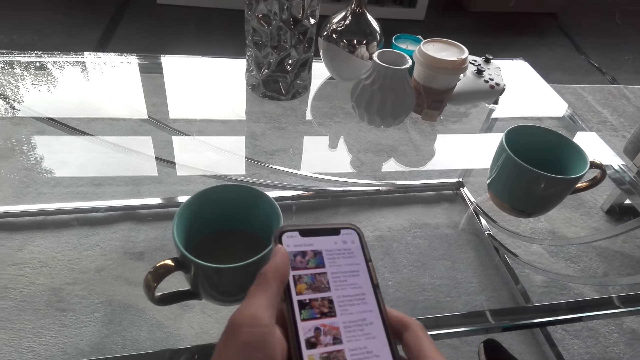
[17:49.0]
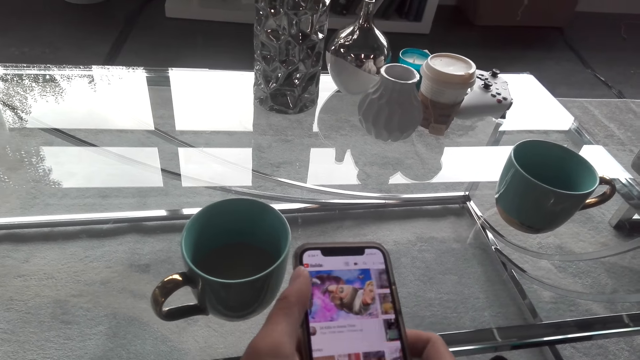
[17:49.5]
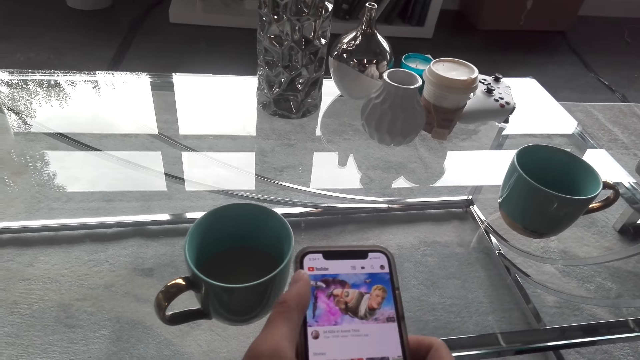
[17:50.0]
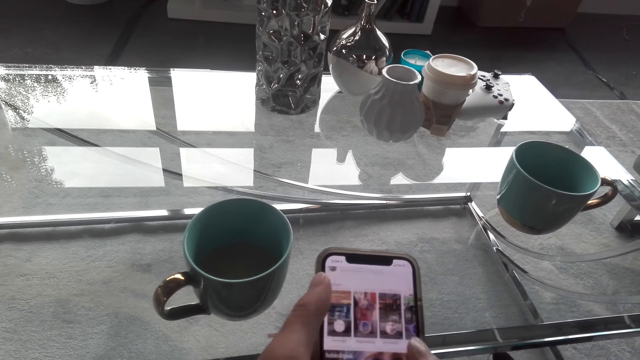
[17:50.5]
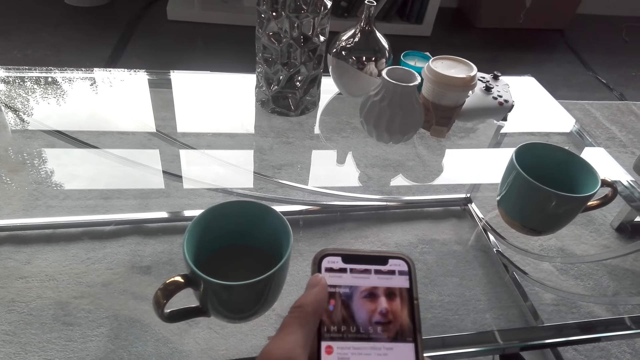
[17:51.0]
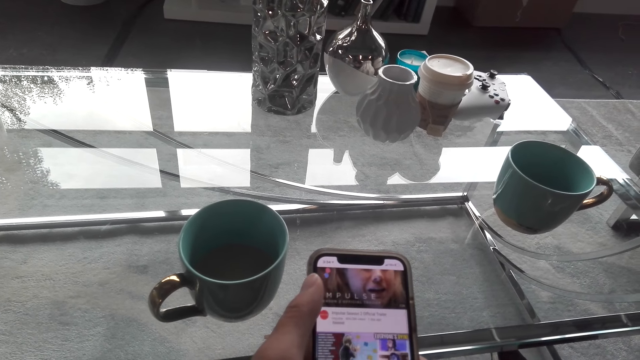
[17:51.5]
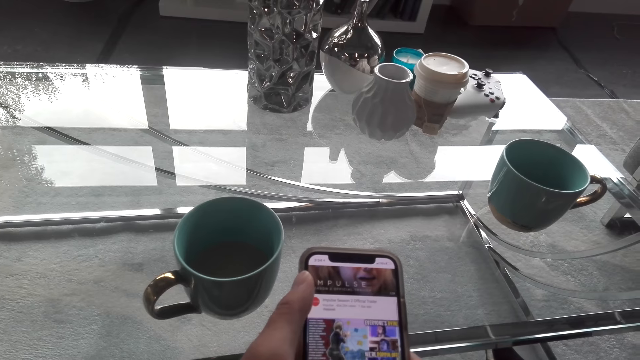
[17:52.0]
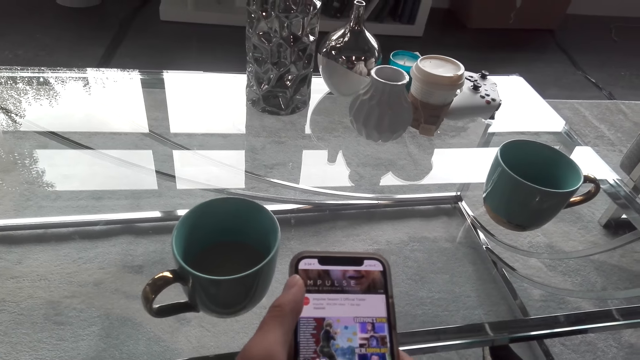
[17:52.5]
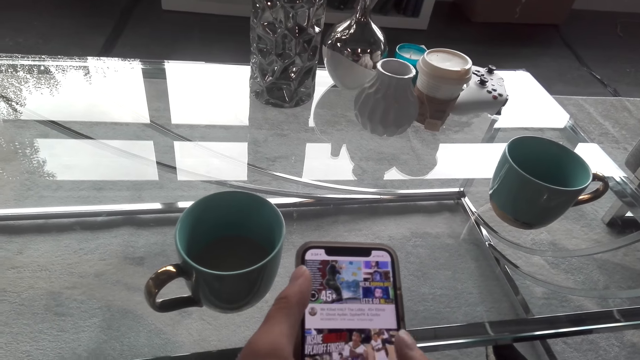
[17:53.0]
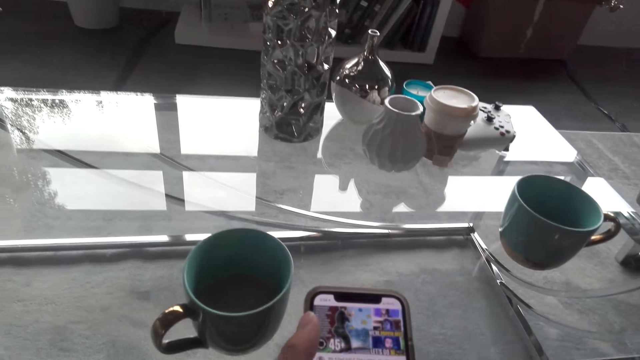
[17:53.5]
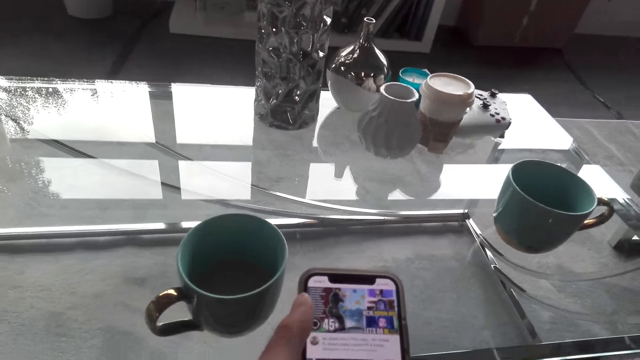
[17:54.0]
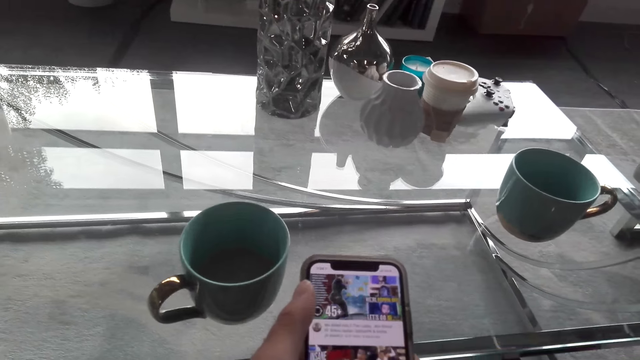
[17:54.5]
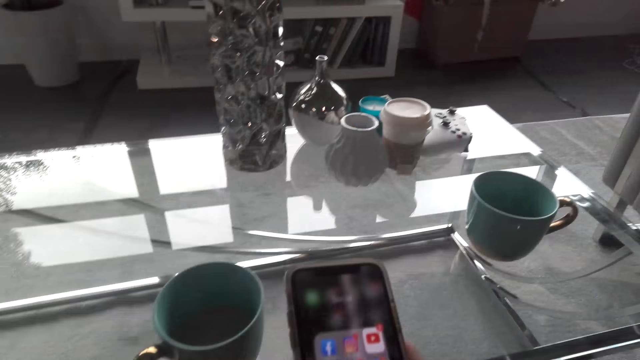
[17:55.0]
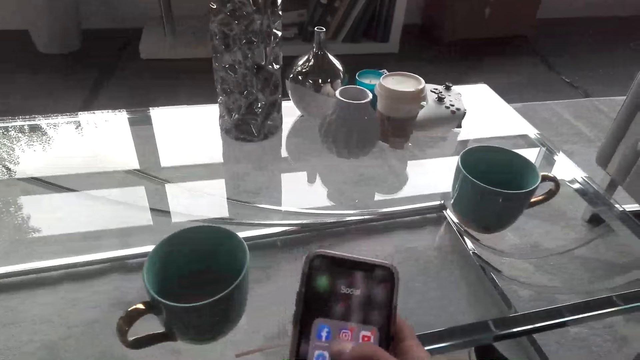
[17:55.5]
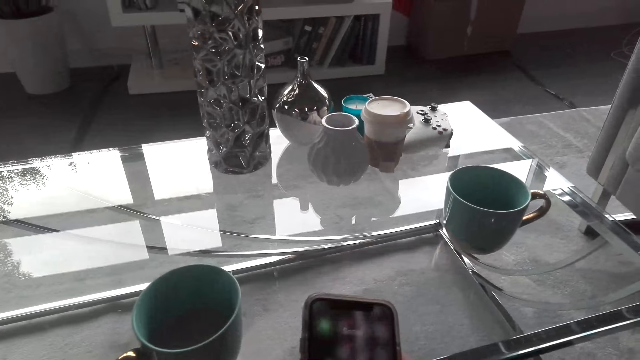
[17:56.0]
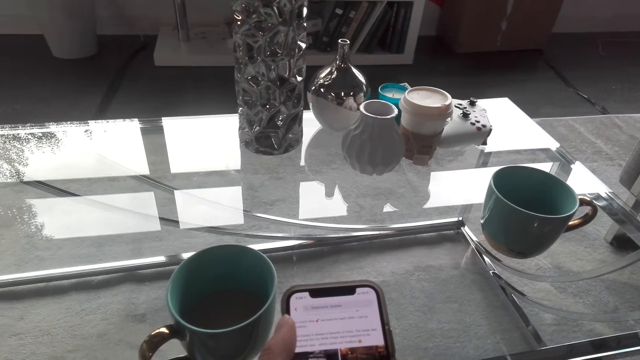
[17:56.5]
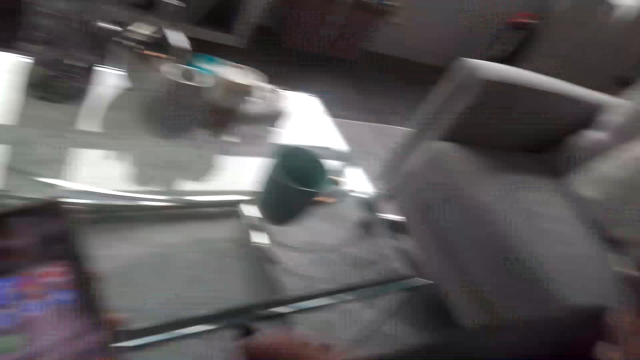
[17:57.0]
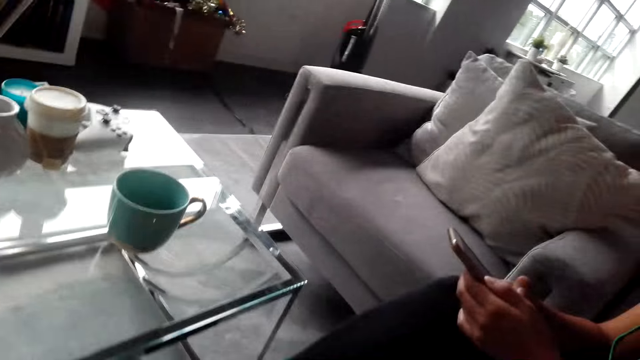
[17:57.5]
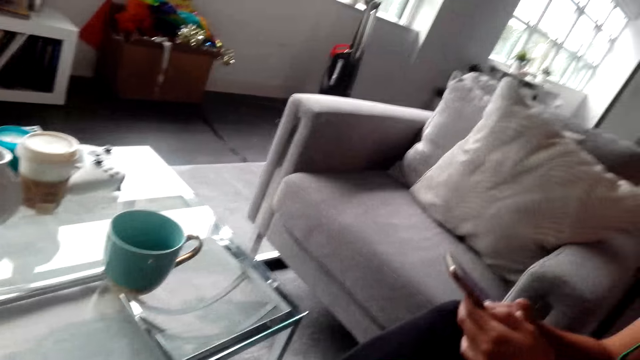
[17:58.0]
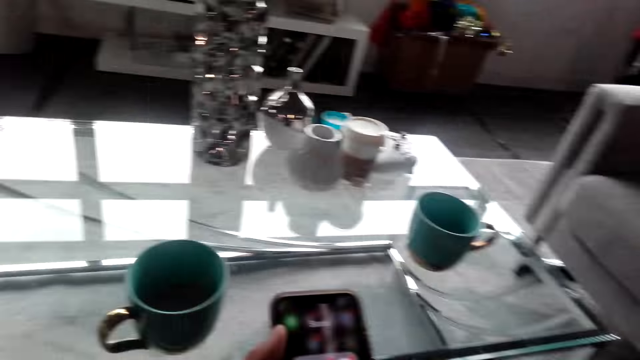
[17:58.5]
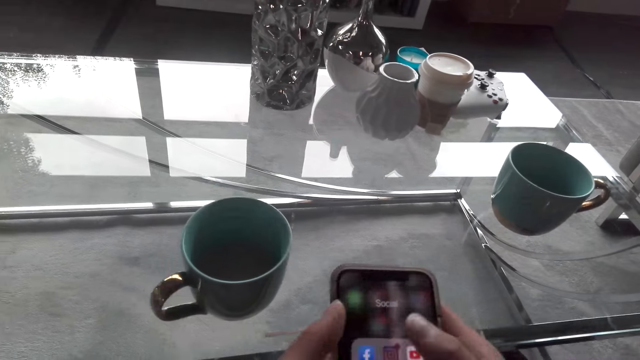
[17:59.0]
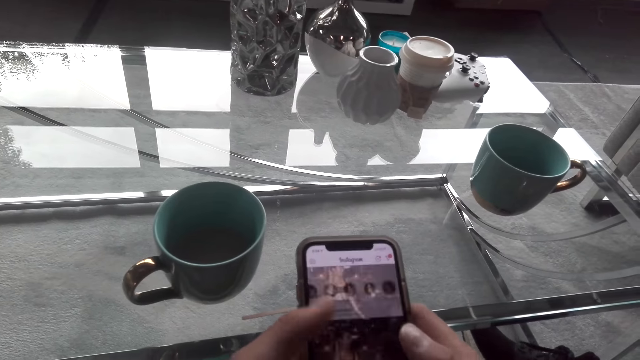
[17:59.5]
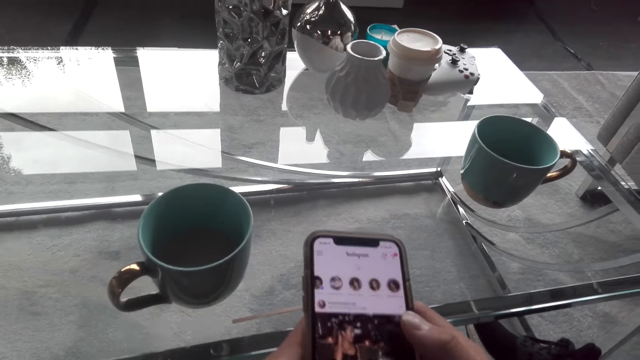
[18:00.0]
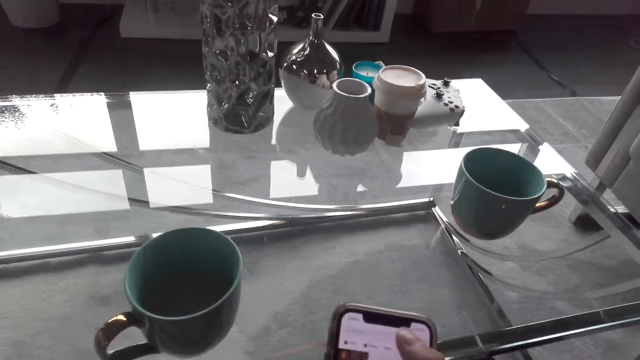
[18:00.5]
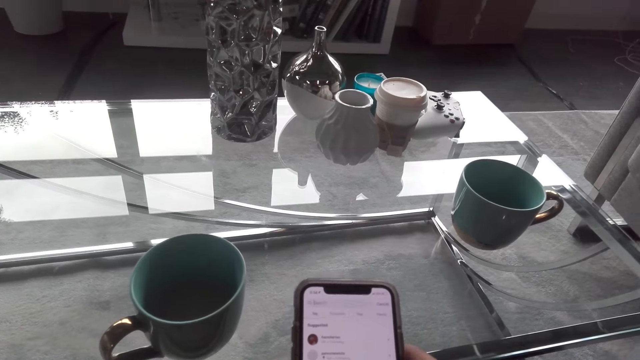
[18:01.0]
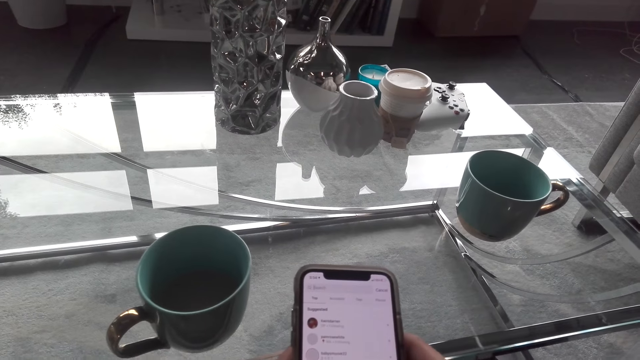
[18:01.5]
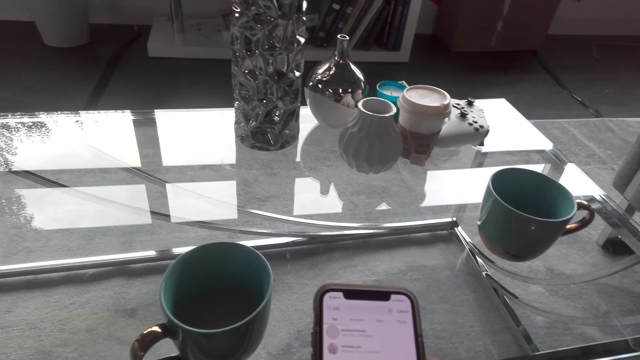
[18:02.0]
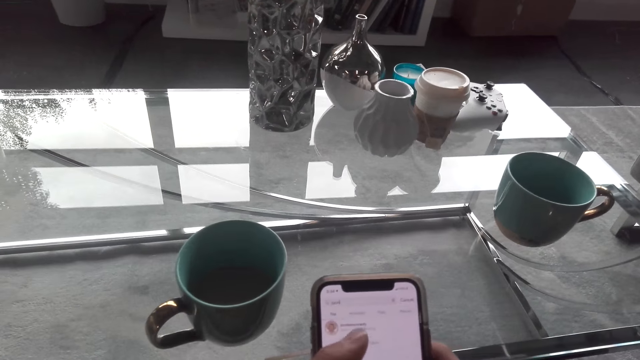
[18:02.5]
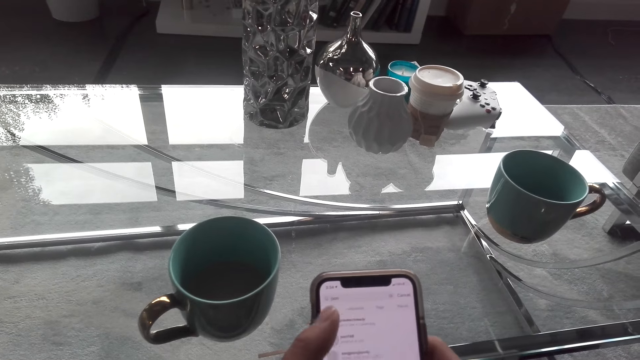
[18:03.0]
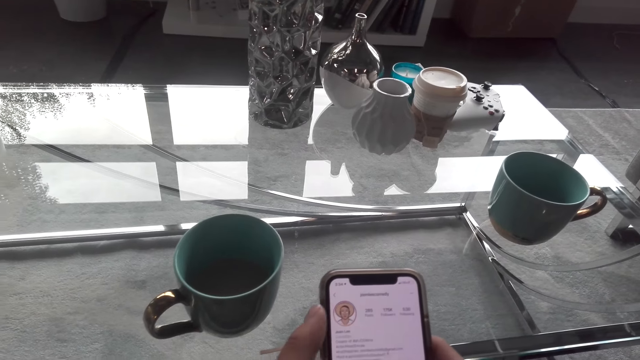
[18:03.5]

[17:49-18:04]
A lady uses the phone. The camera wearer looks around. They use the phone.

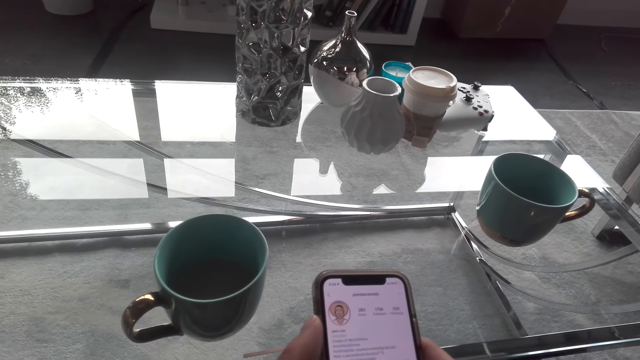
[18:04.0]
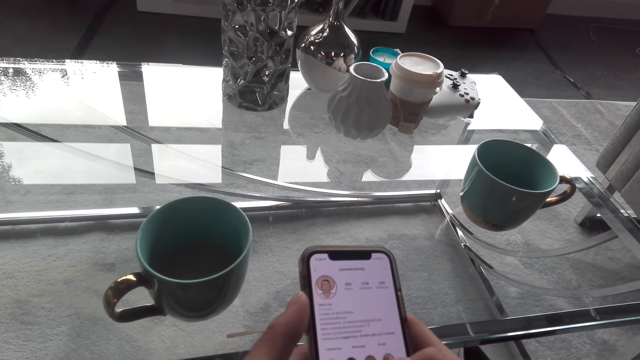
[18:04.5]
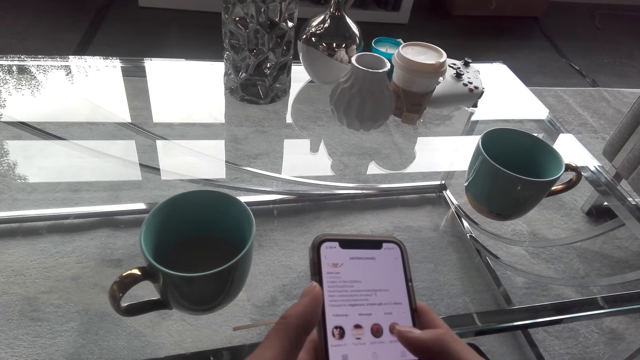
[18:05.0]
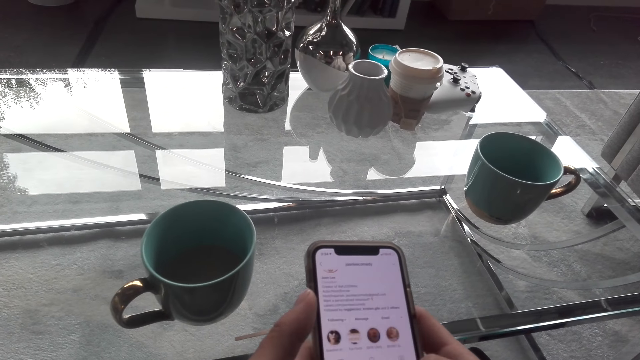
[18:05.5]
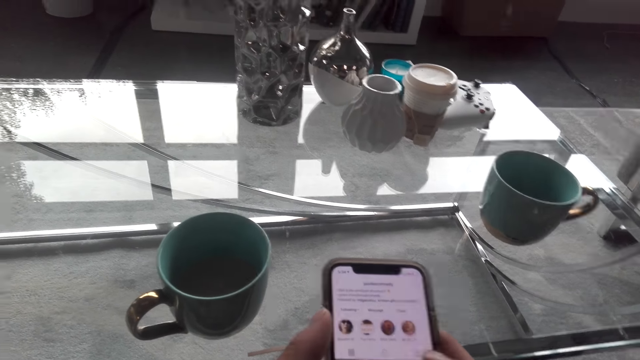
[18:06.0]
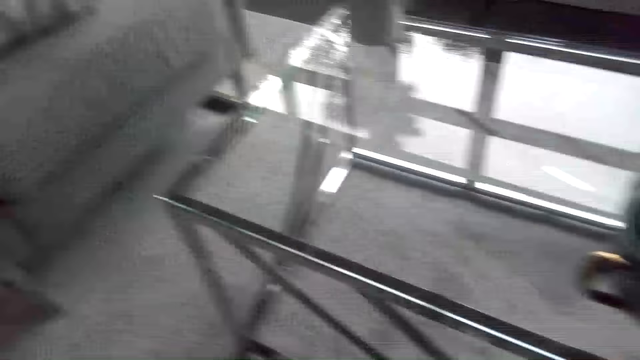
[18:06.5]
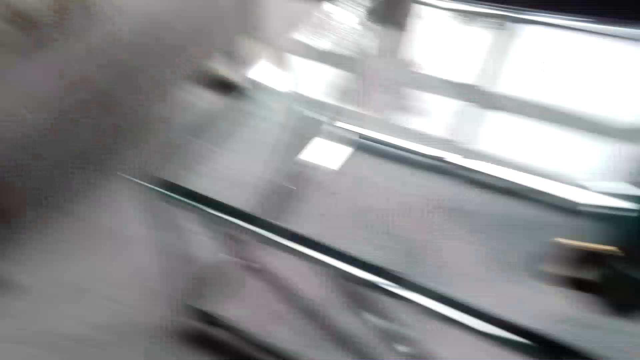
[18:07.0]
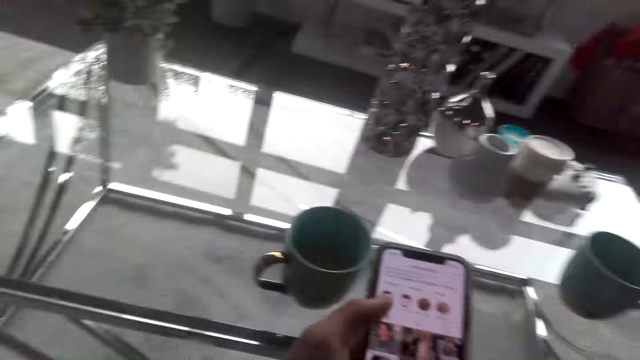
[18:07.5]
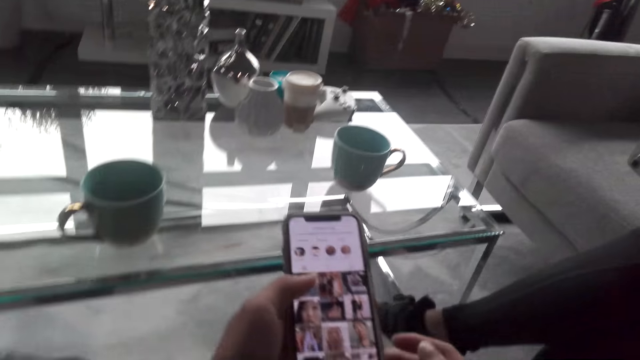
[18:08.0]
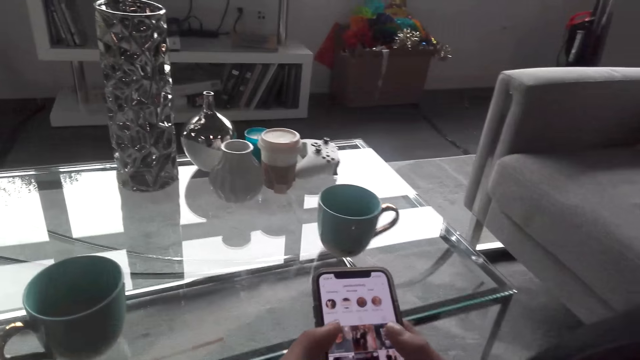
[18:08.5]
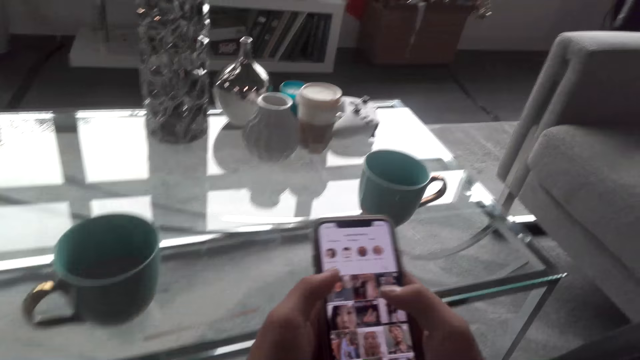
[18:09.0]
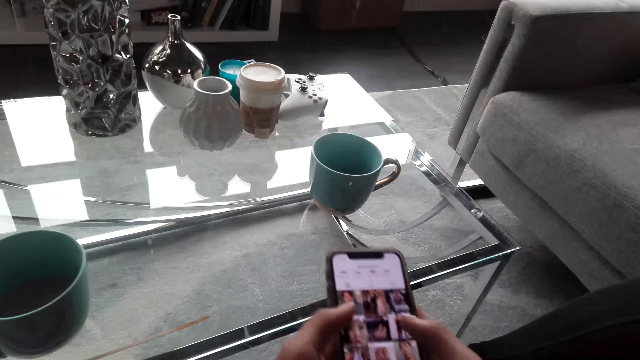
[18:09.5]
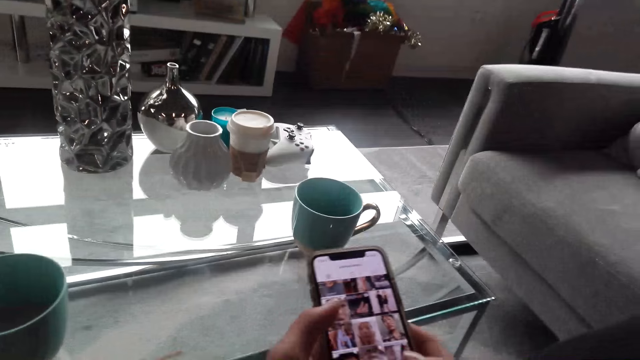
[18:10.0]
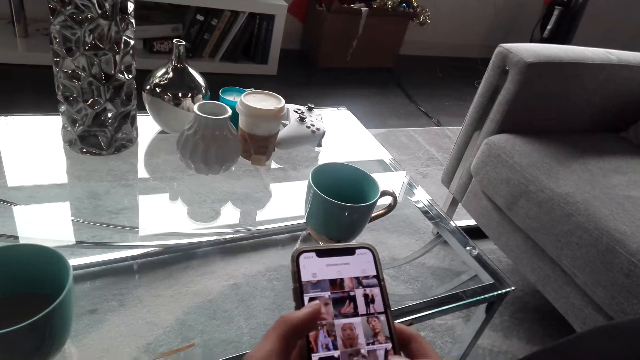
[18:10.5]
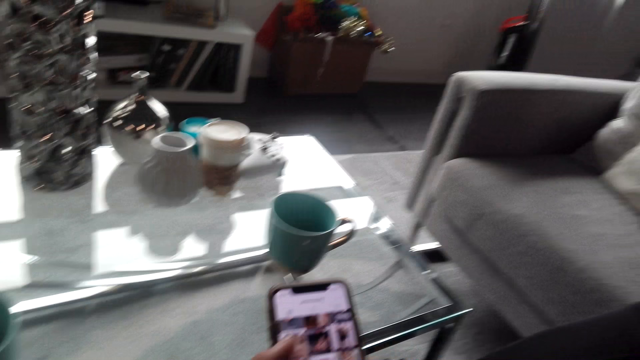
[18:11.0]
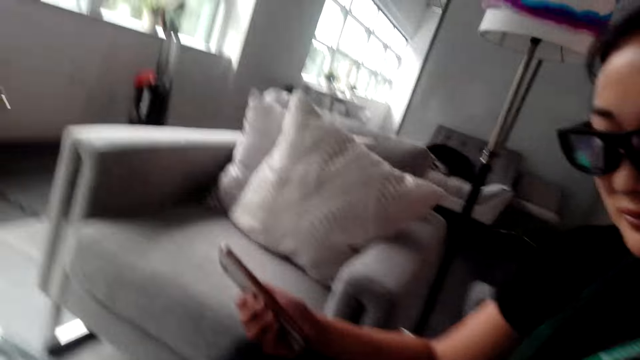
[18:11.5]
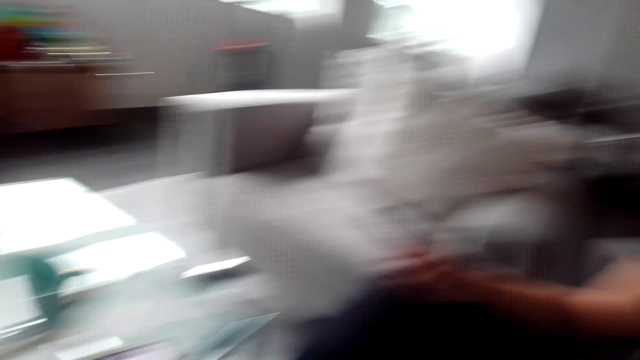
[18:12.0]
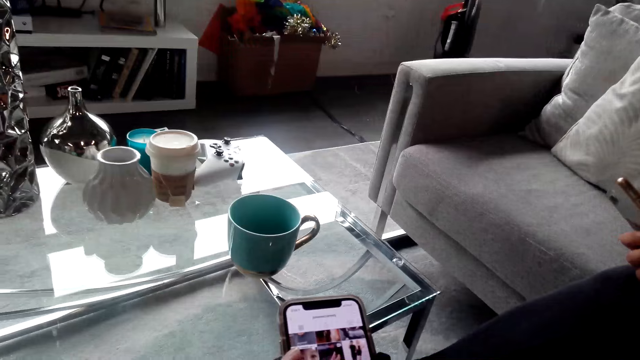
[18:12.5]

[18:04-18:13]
The camera wearer looks around. They use the phone and interact with a lady.
